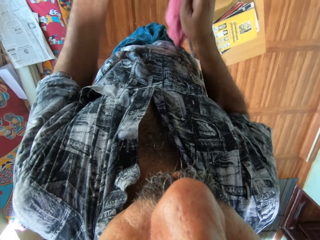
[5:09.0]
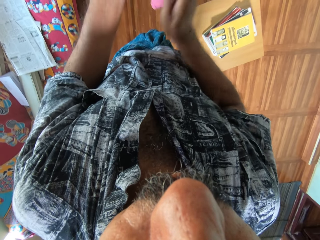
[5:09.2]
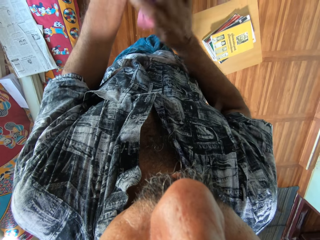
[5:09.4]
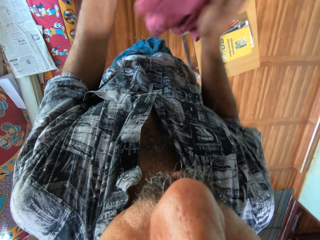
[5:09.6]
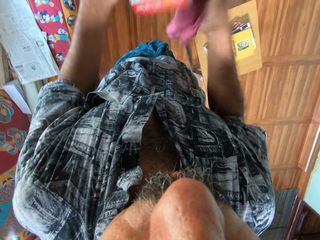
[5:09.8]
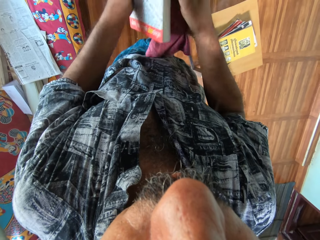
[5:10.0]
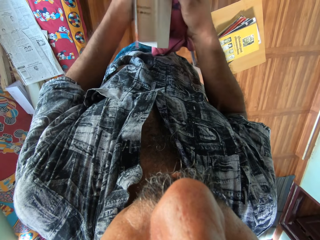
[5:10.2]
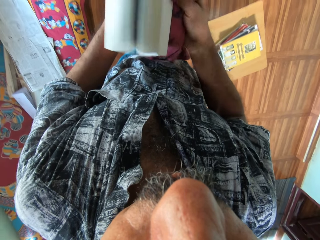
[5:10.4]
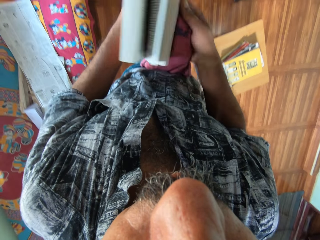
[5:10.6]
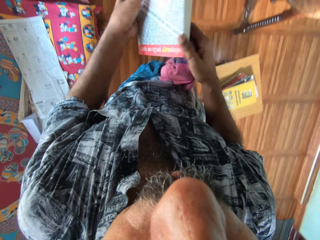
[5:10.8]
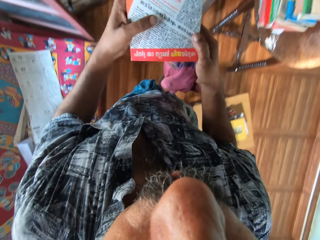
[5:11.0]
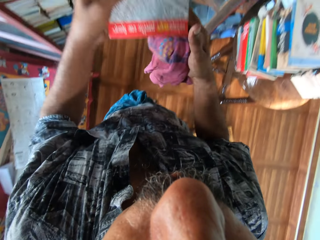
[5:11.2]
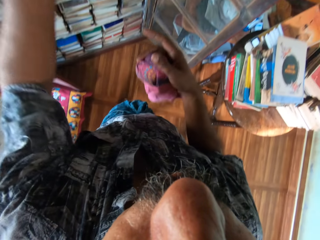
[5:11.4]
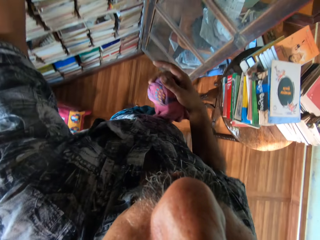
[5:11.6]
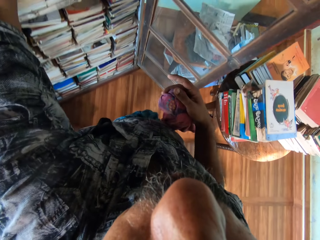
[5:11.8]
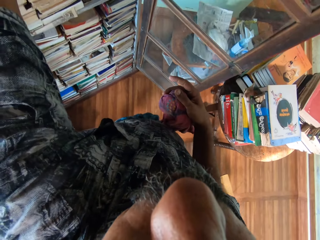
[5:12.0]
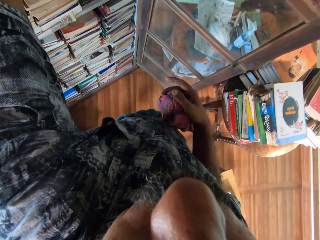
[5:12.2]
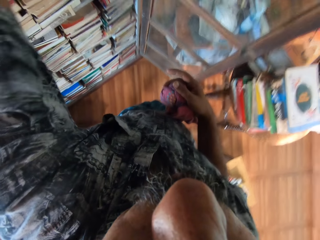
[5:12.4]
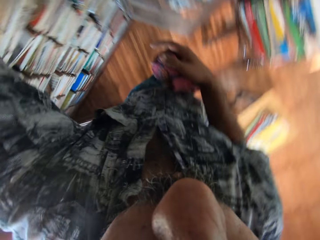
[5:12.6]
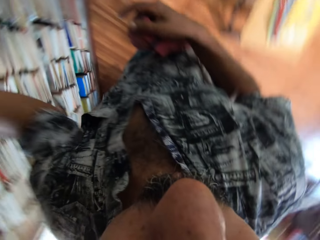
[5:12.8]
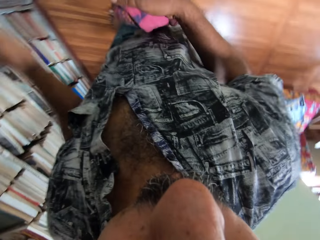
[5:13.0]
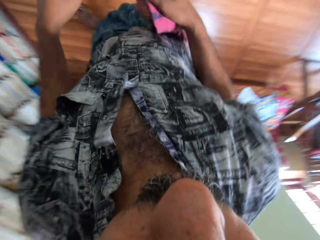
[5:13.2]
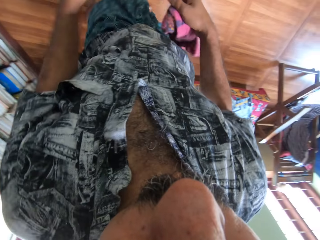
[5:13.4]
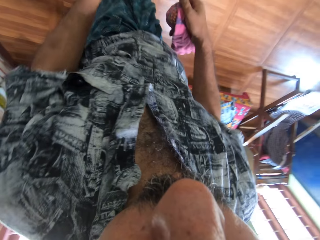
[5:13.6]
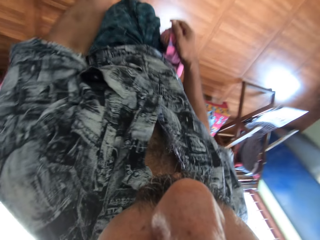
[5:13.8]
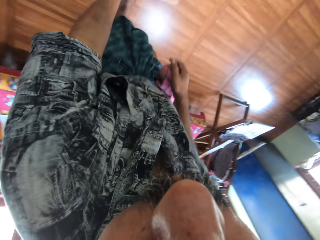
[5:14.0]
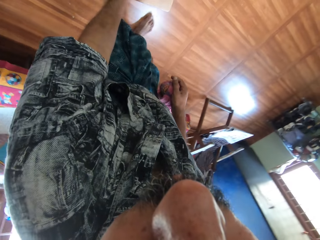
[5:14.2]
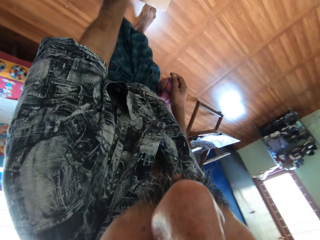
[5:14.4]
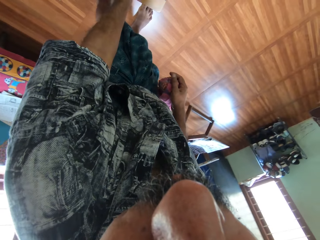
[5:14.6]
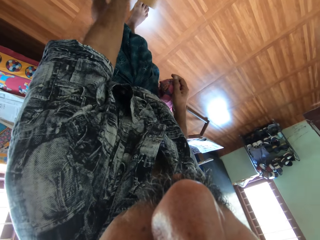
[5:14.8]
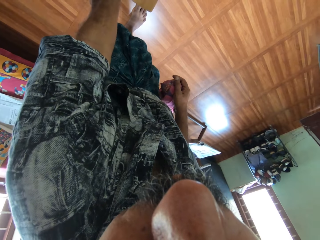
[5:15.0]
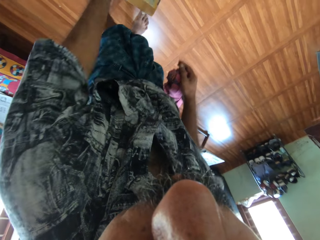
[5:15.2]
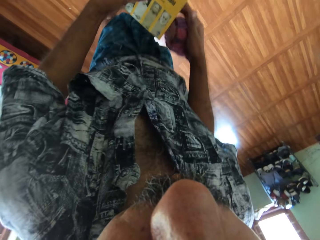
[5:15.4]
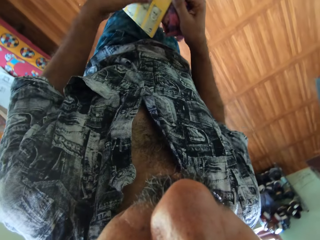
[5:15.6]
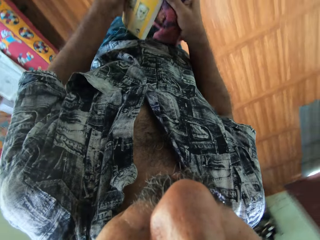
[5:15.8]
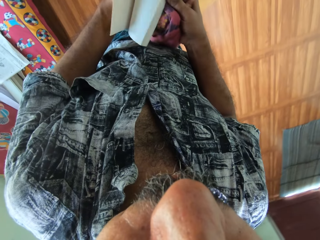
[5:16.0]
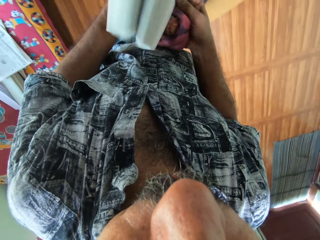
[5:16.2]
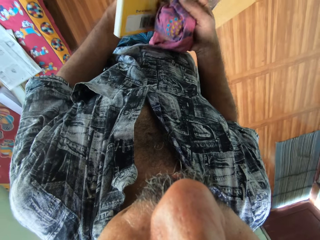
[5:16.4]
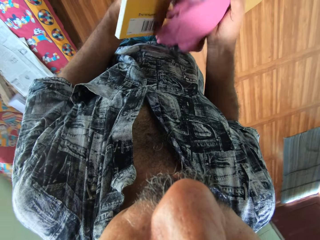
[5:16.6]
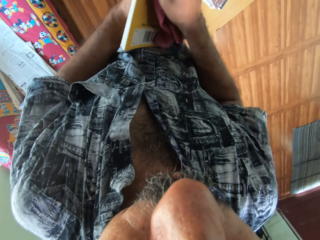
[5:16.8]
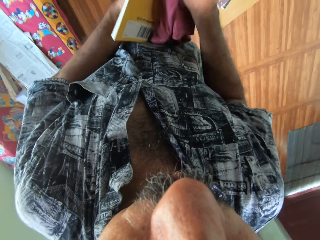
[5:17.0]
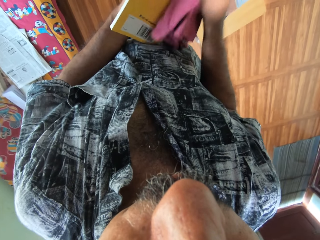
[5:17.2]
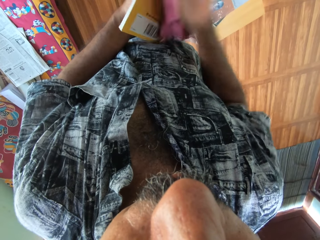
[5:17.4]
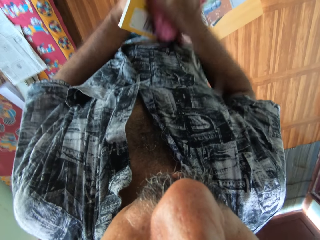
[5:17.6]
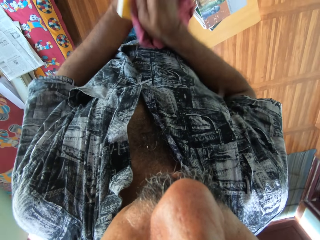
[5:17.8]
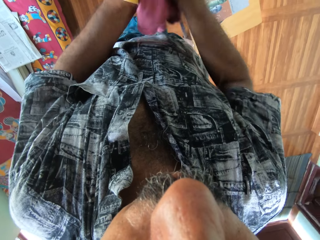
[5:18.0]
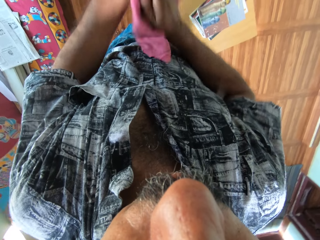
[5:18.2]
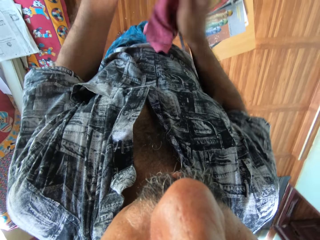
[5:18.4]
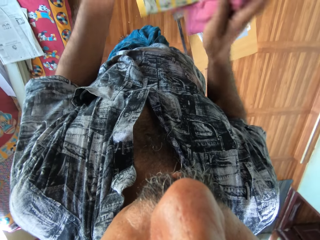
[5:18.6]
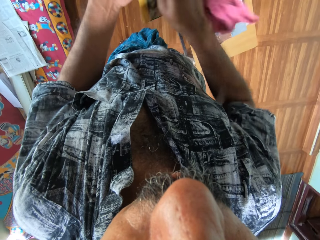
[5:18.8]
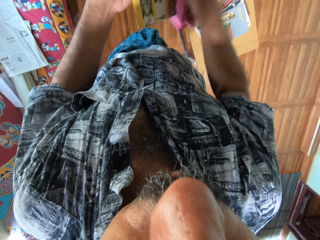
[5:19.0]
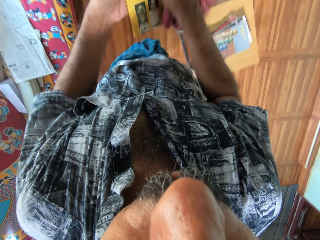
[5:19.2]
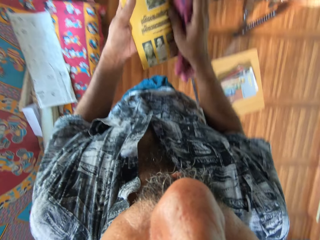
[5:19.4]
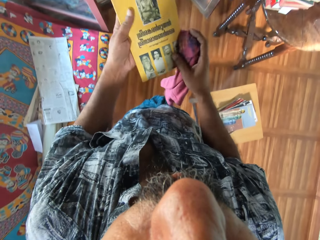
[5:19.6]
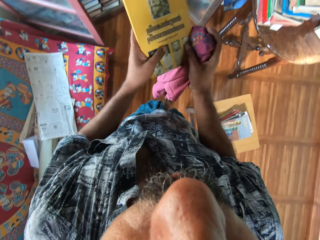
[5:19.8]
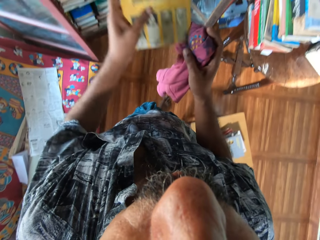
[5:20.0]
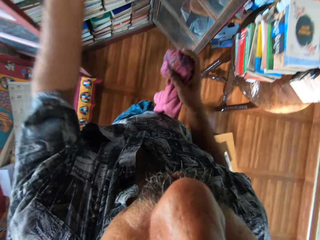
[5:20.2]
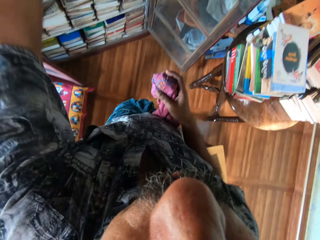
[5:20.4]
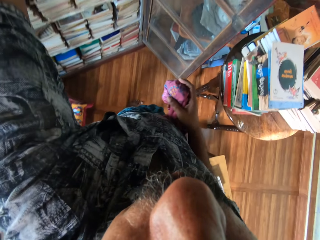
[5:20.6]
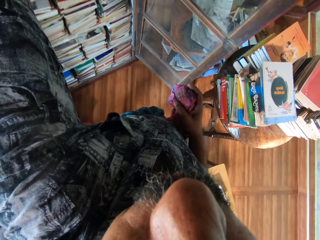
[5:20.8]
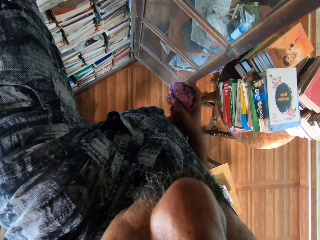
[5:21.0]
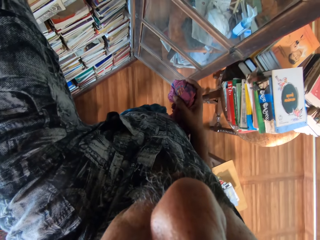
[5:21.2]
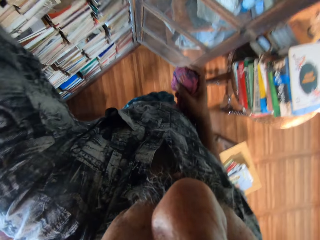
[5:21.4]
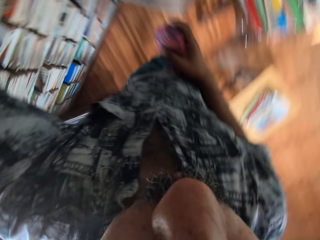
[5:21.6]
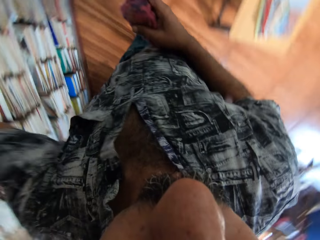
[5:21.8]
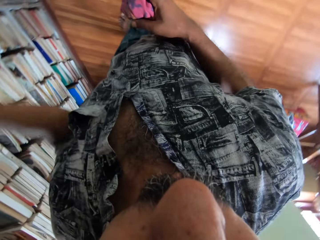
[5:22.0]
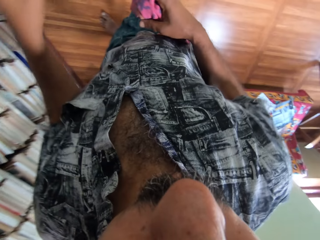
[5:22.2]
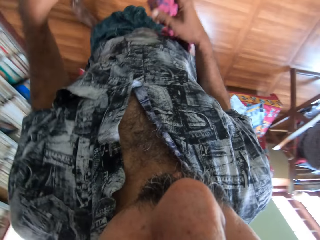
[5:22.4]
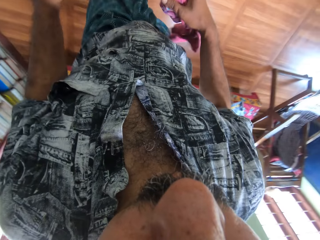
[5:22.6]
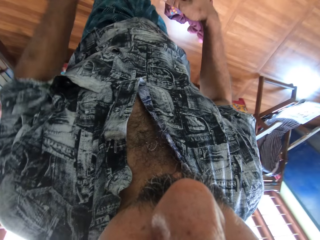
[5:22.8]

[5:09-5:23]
The camera wearer opens the book. He puts the book in the bookshelf with his left hand. He picks another book from the top of a box with his left hand. He cleans the book with the cloth in his right hand. He puts the book in the bookshelf with his left hand.

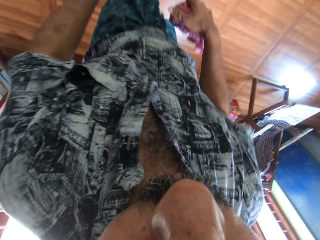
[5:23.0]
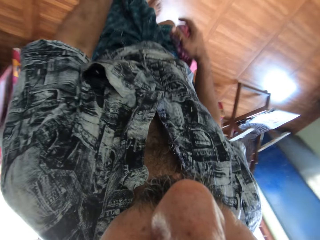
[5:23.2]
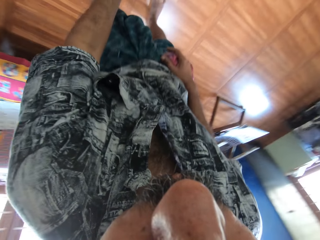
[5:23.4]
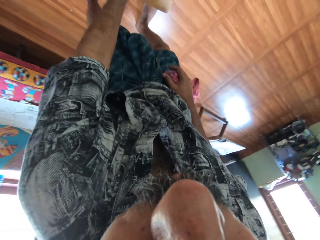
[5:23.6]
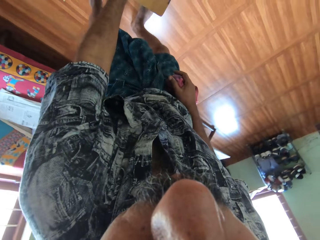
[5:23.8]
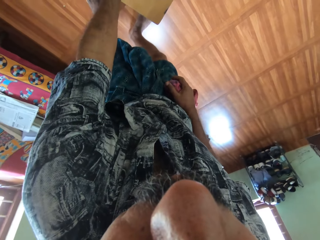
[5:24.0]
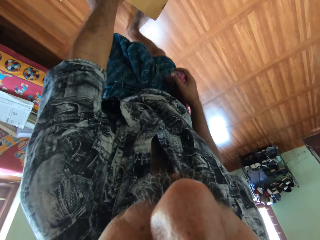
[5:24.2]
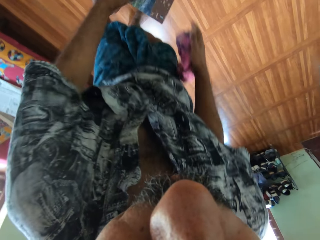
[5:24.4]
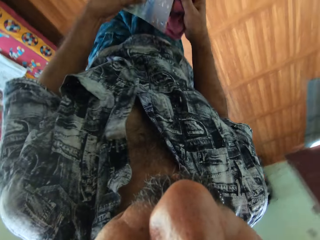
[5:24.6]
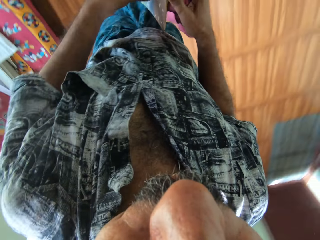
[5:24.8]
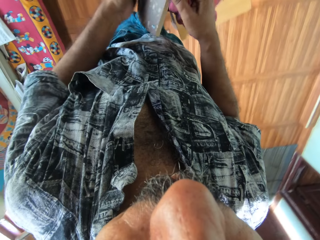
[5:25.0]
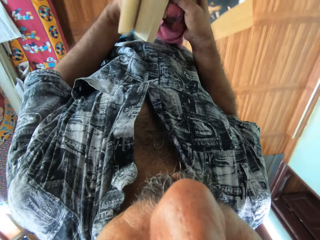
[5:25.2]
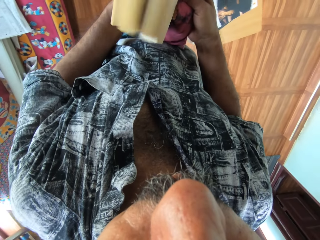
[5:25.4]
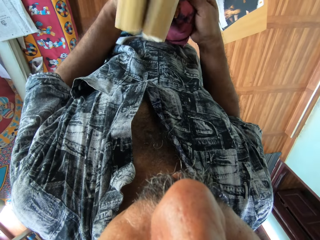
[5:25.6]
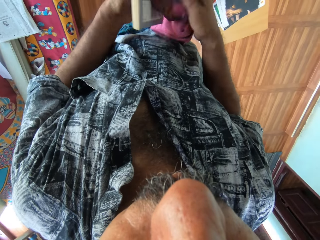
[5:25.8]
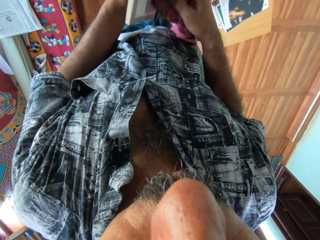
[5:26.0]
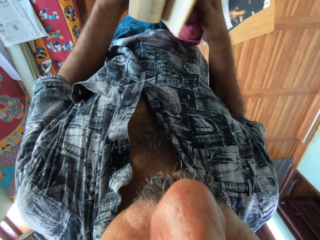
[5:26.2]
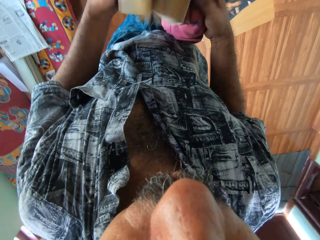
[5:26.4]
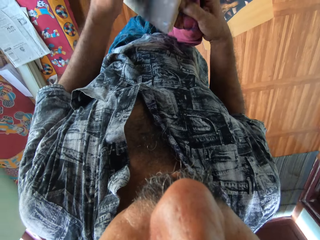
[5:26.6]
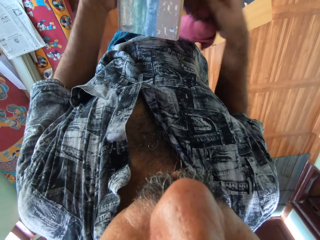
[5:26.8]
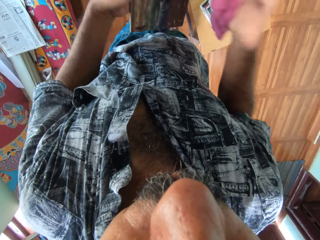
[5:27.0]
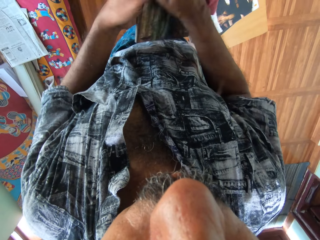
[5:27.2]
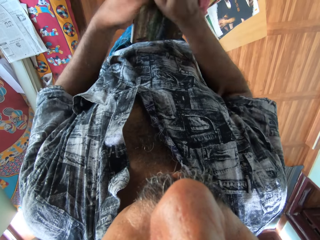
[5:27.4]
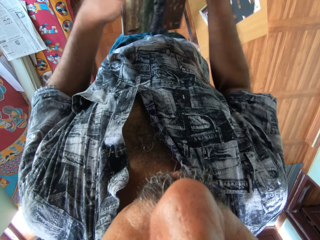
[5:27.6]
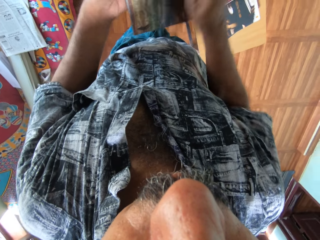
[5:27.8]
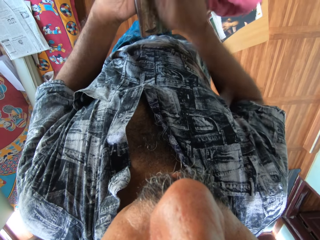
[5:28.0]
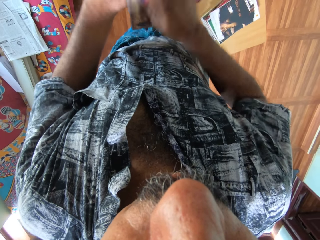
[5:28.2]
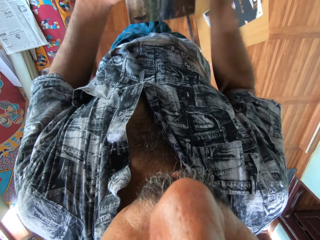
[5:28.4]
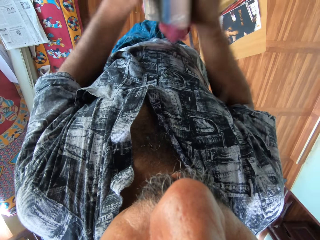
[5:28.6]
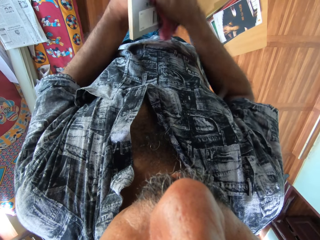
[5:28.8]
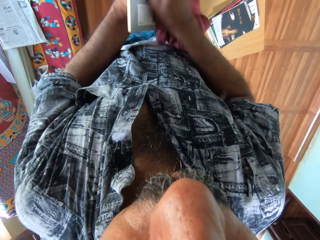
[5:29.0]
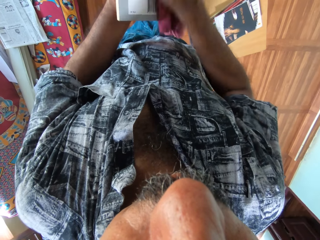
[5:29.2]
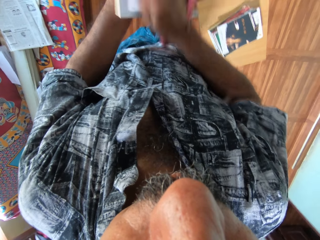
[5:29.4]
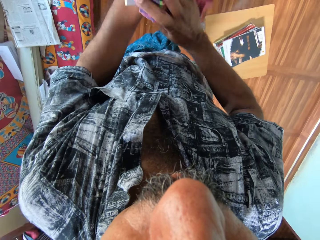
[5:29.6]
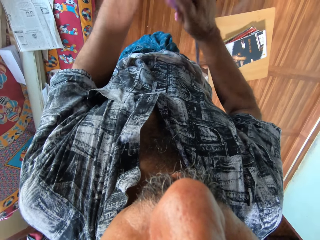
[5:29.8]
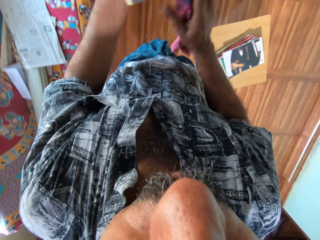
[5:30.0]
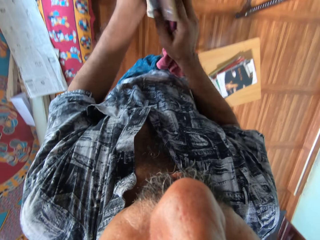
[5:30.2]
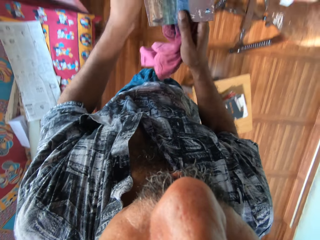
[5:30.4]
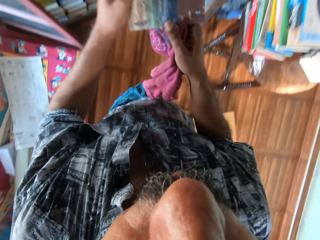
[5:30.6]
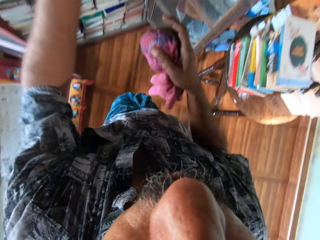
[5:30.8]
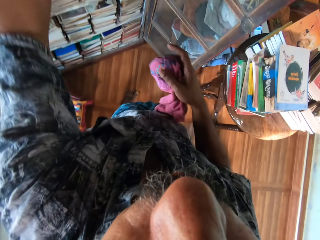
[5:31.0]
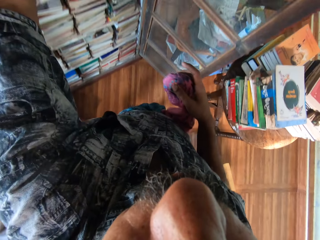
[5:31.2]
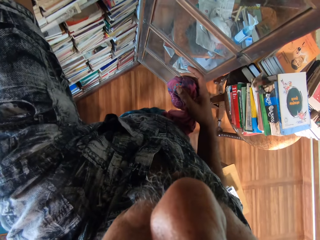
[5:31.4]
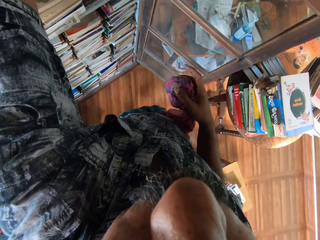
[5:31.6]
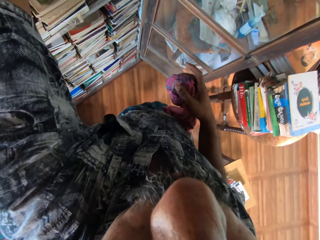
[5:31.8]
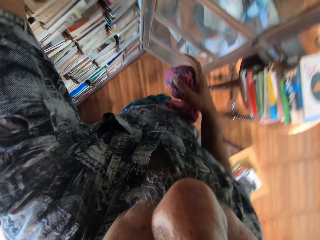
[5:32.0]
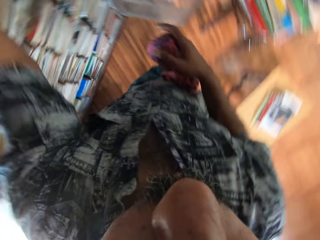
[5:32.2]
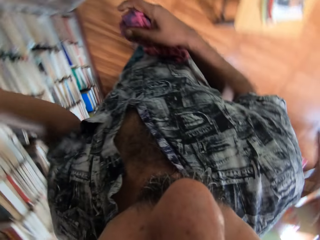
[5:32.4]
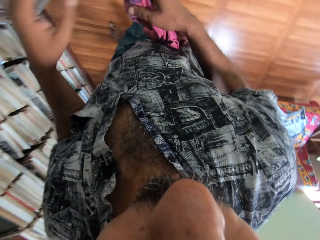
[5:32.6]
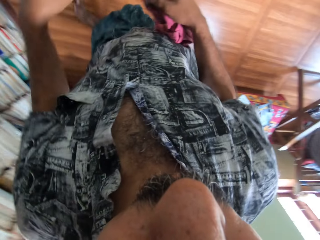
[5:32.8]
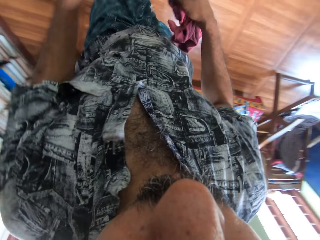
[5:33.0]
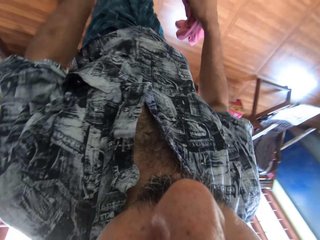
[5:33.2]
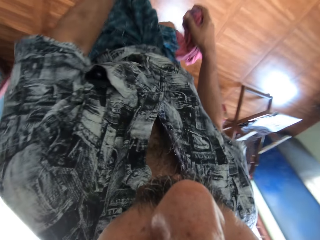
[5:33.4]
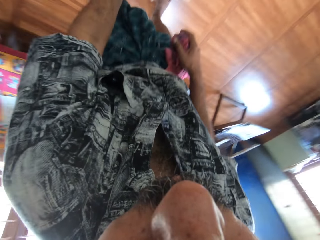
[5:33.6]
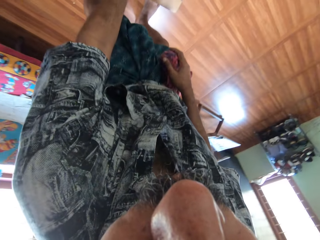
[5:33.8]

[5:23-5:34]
The camera wearer picks another book from the top of a box with his left hand. He flips through the pages of the book with his hands. He cleans the book with the cloth in his right hand. He puts the book in the bookshelf with his left hand.
